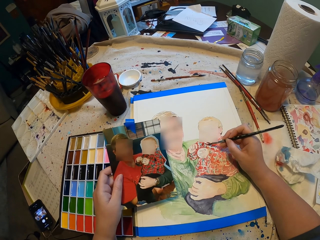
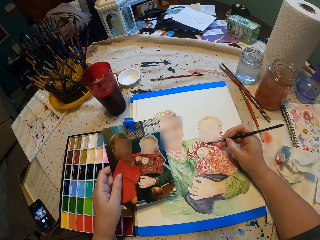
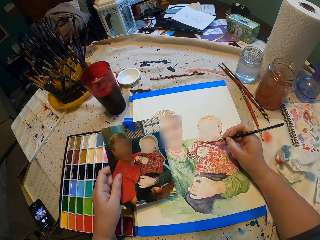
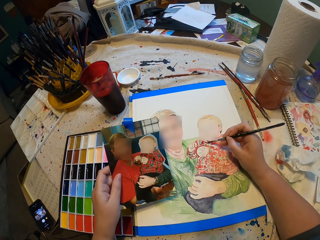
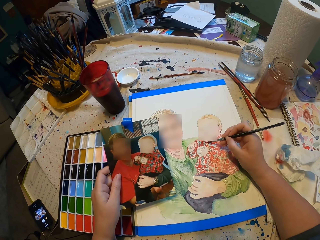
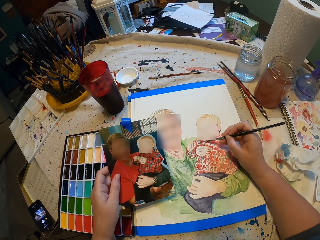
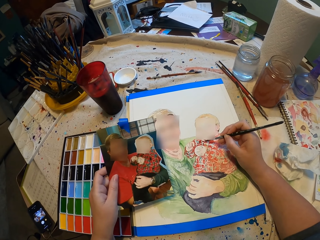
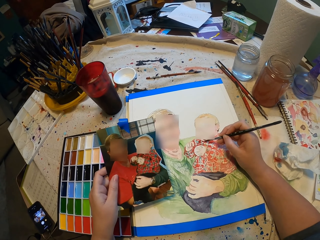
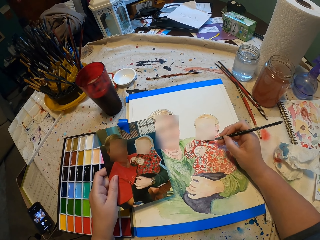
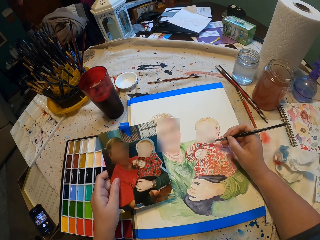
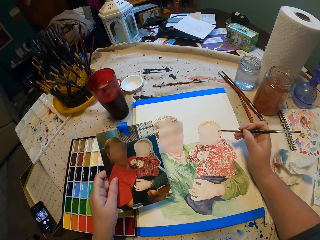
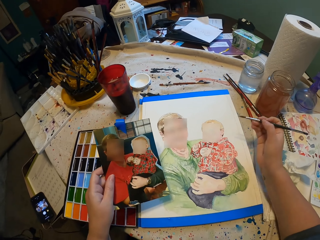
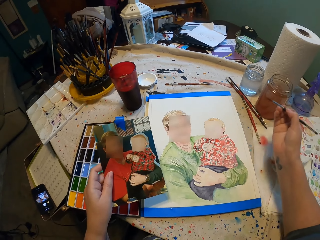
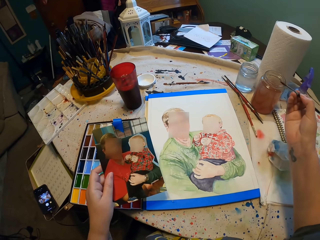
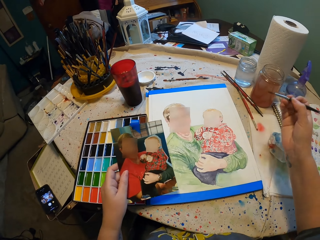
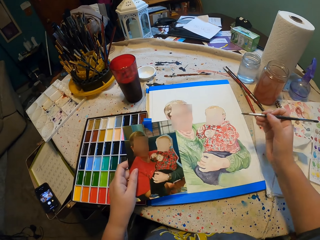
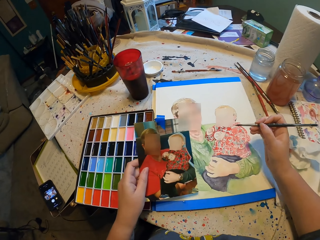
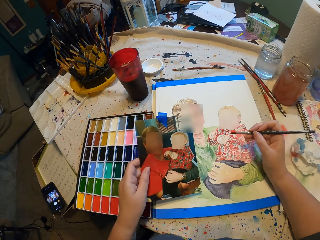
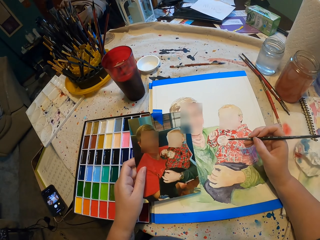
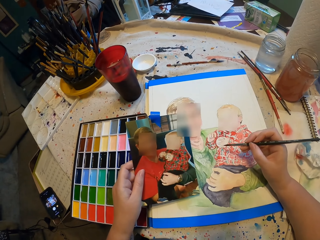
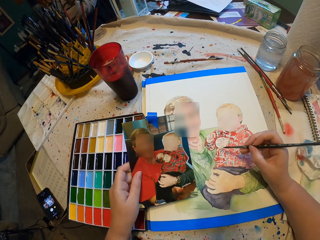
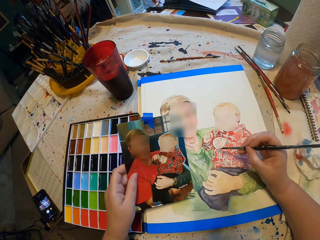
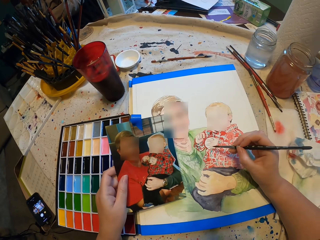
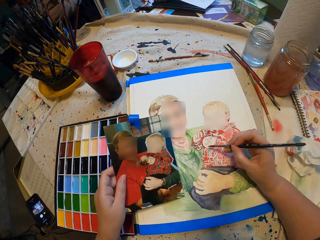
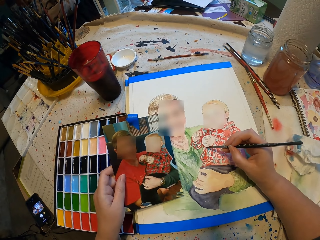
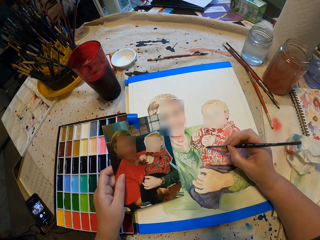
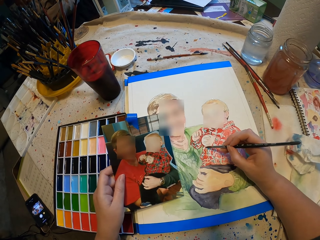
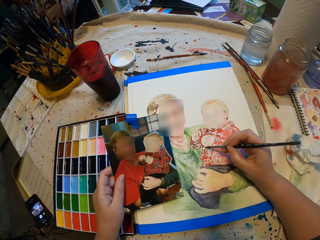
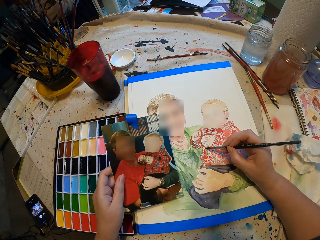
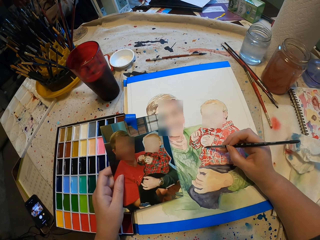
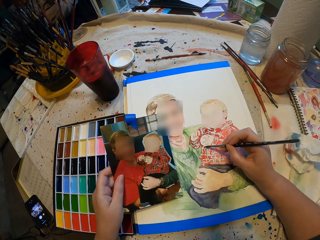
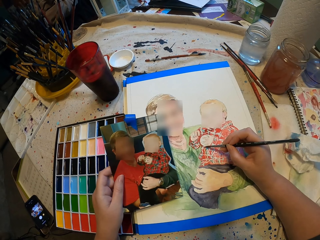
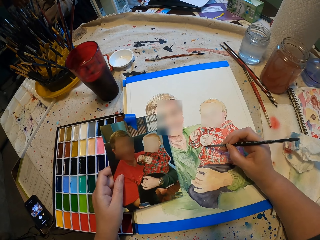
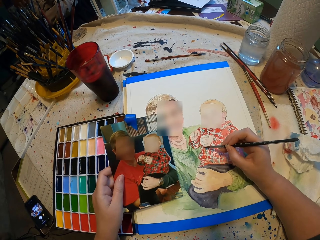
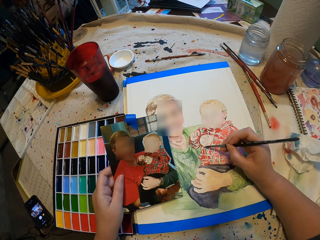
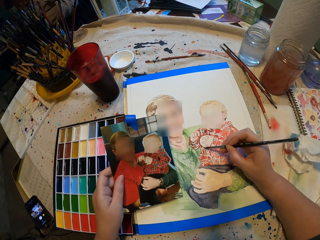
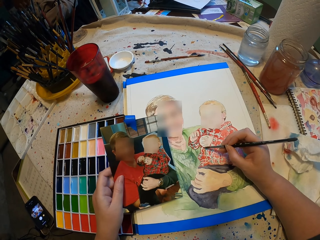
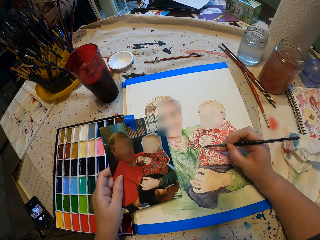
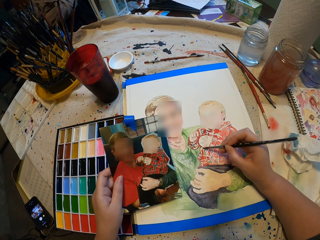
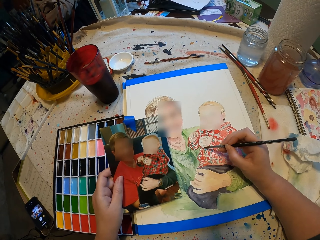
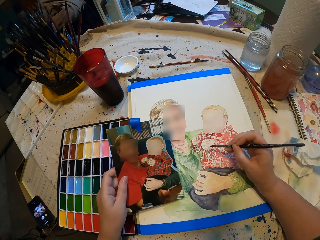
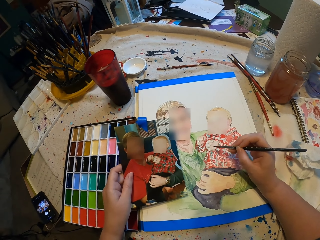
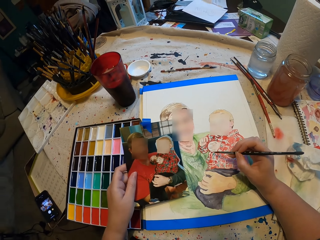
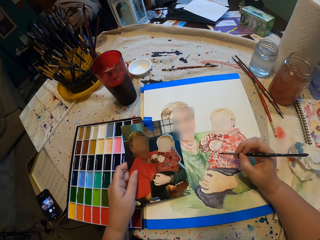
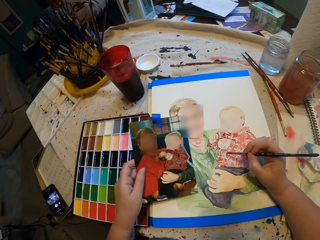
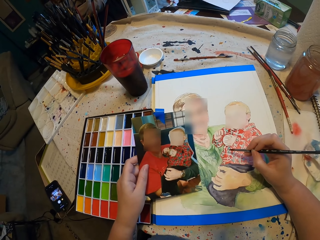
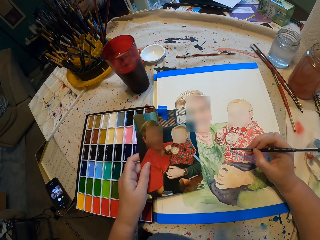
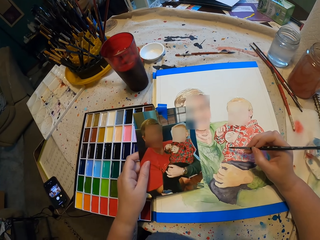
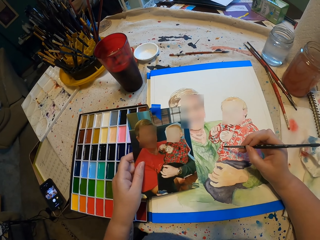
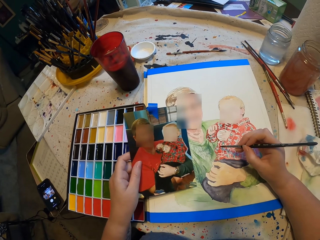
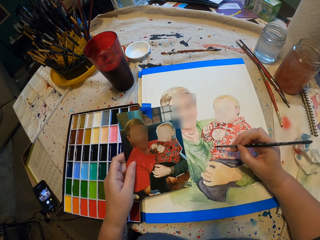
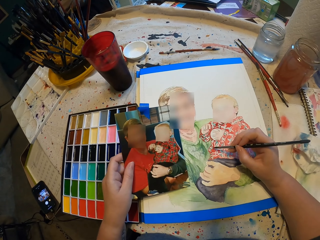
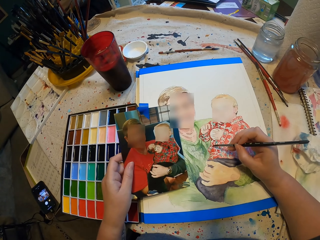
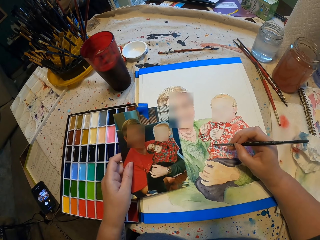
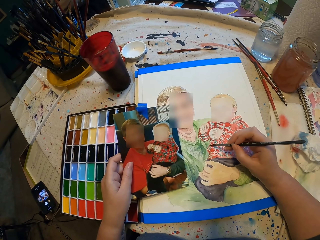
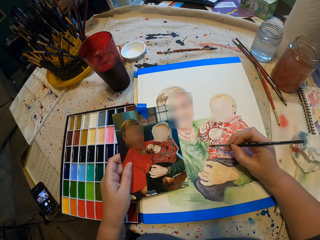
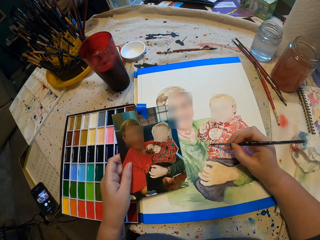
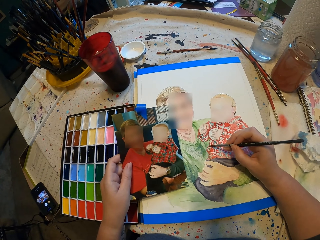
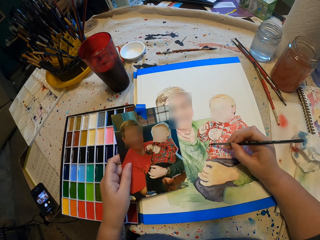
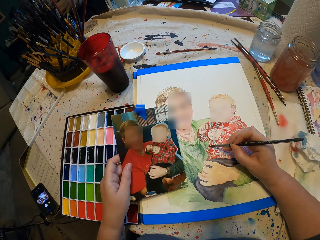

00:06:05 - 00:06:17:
The camera wearer stares at a painting. They paint.

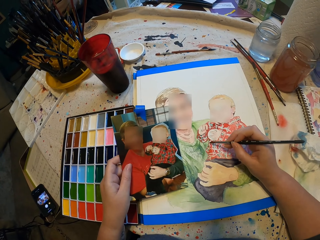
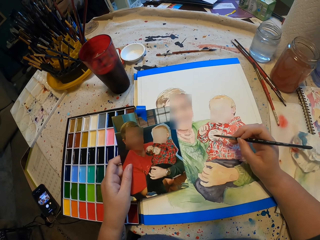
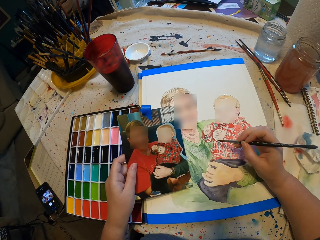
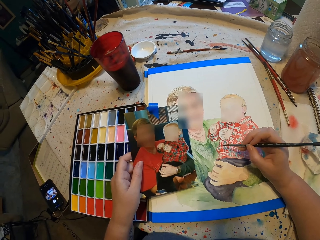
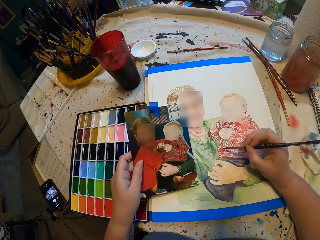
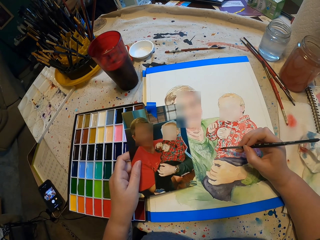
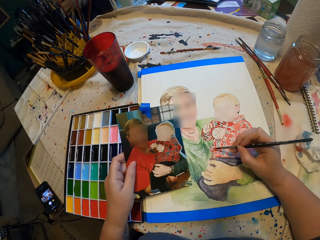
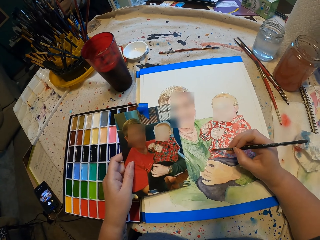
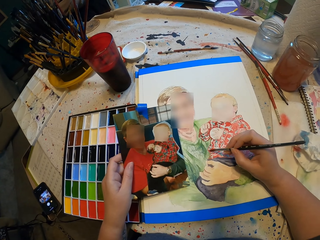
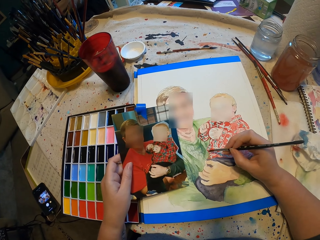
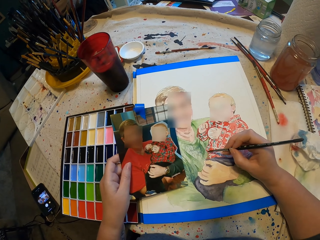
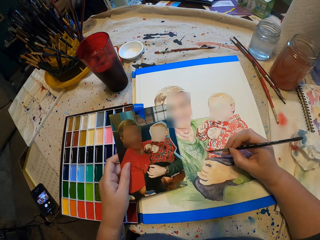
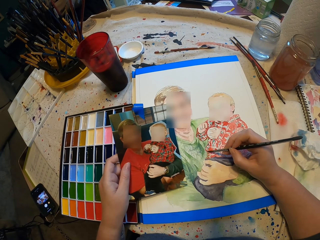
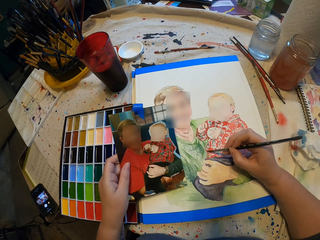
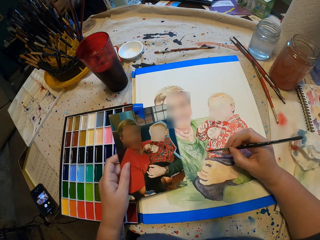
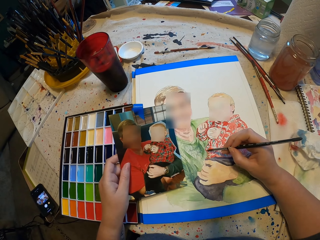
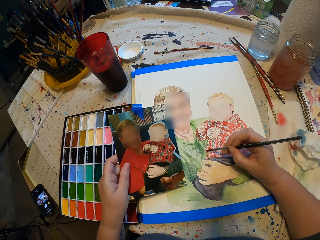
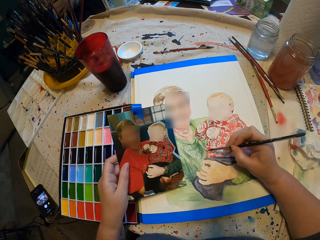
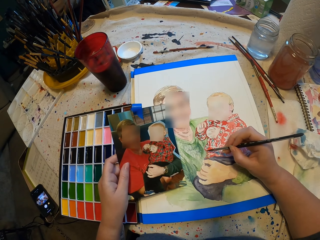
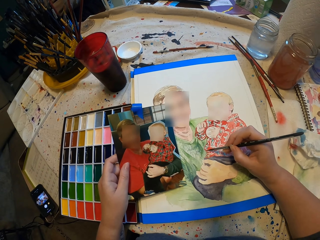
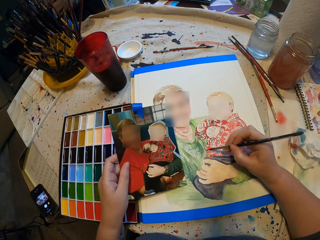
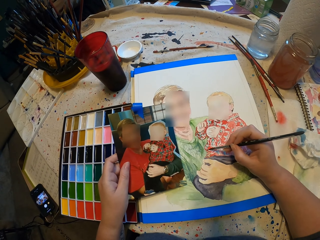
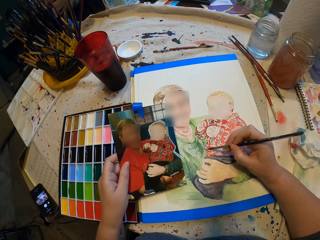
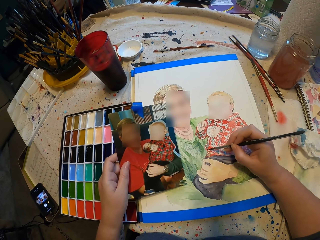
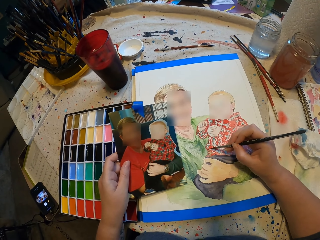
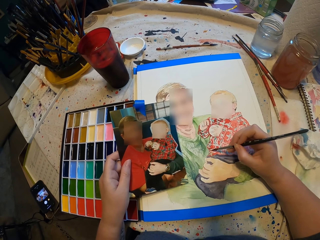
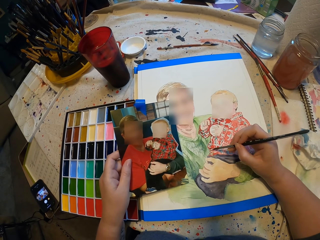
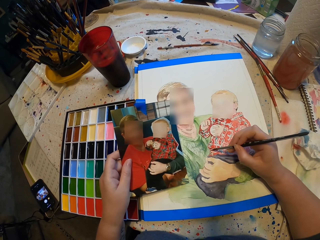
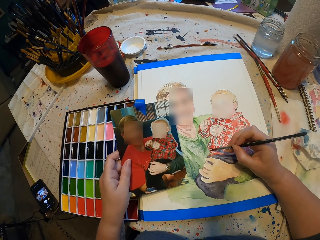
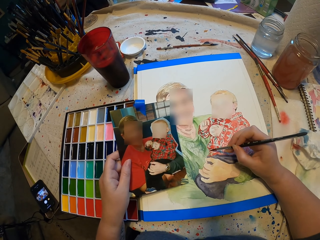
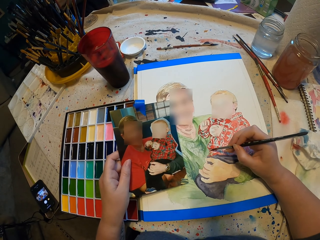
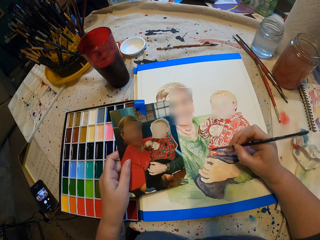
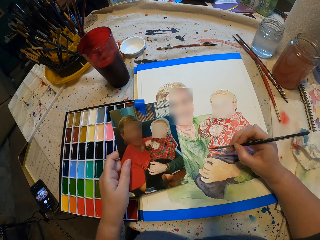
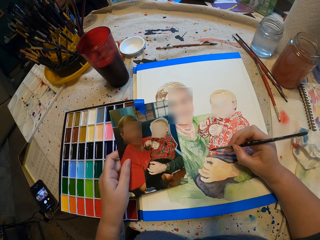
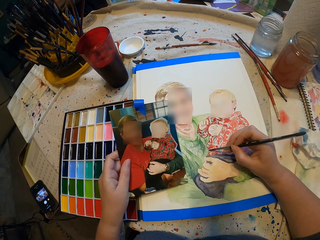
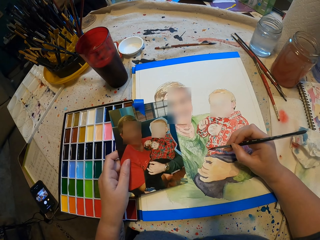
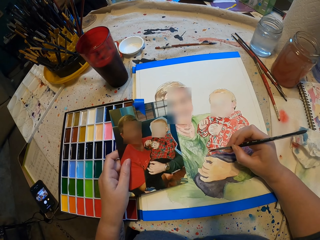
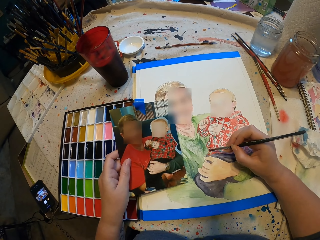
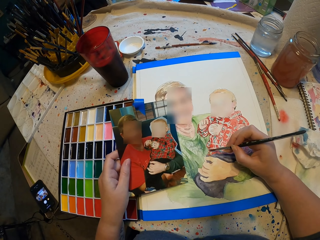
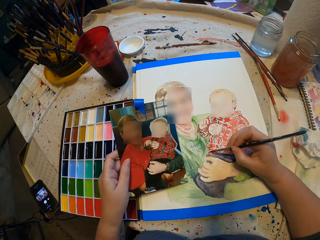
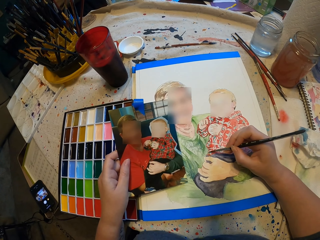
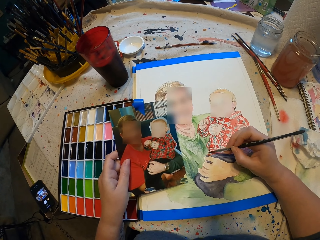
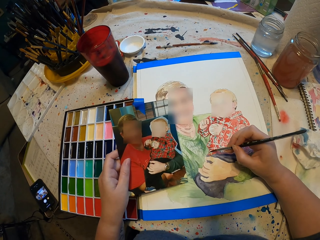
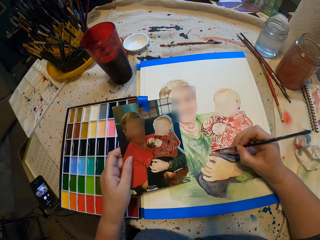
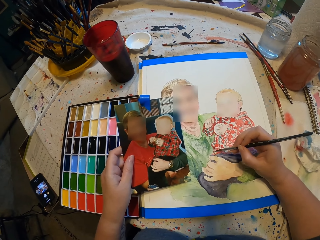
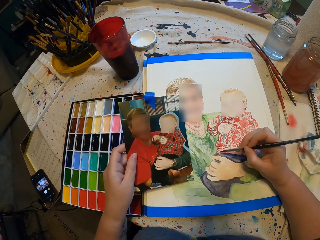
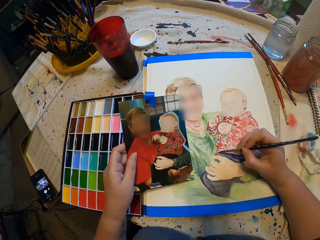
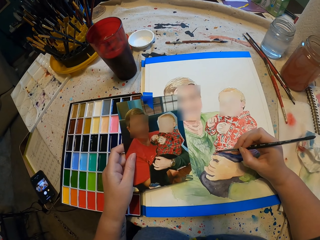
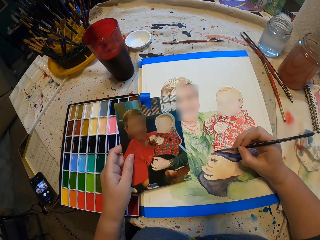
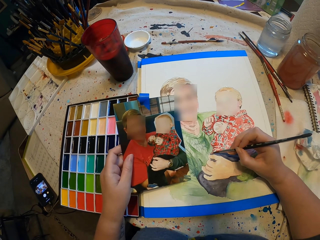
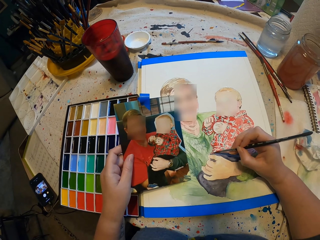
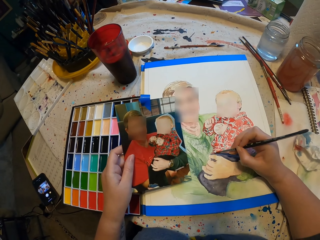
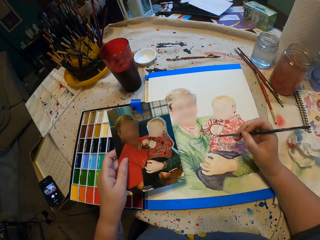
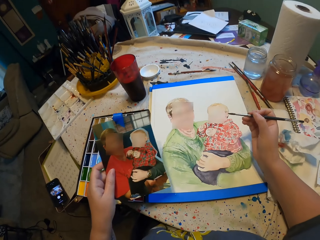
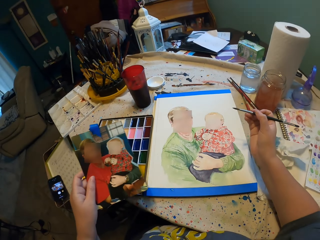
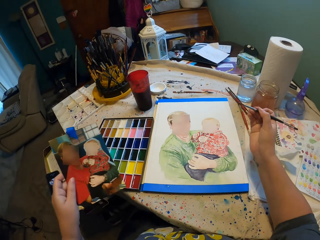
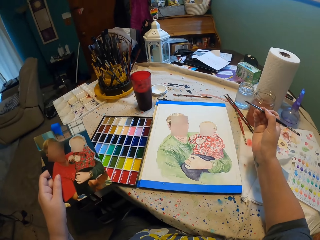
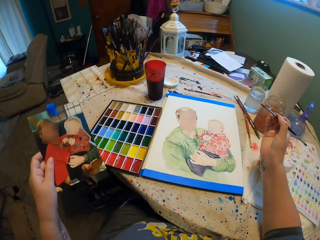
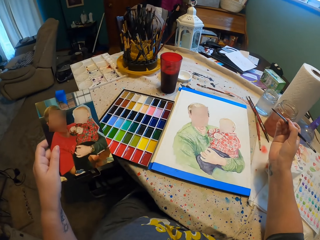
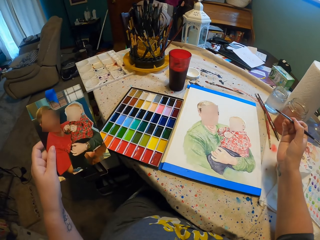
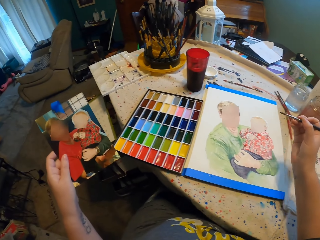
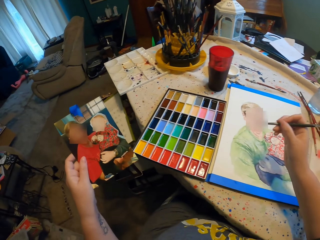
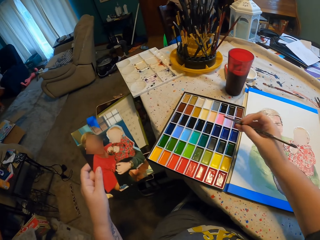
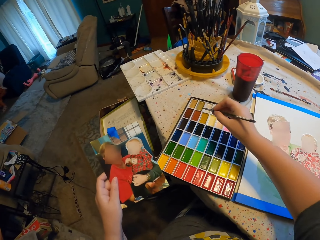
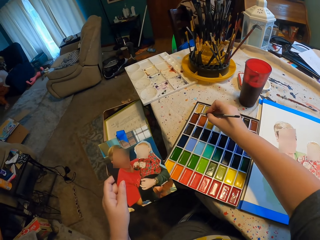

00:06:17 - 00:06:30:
The camera wearer stares at a painting.
